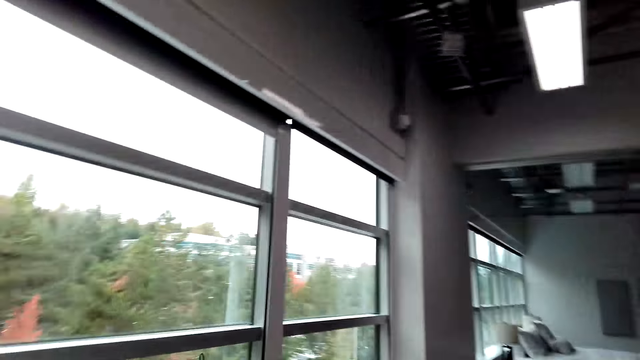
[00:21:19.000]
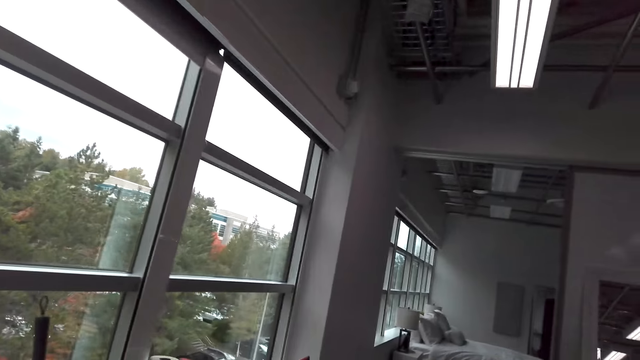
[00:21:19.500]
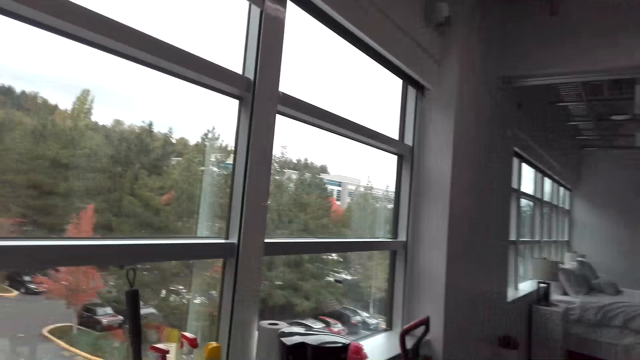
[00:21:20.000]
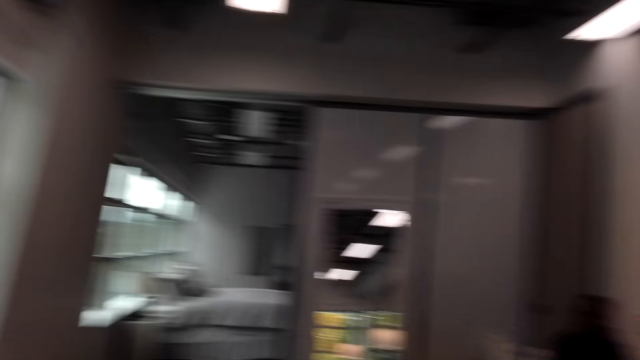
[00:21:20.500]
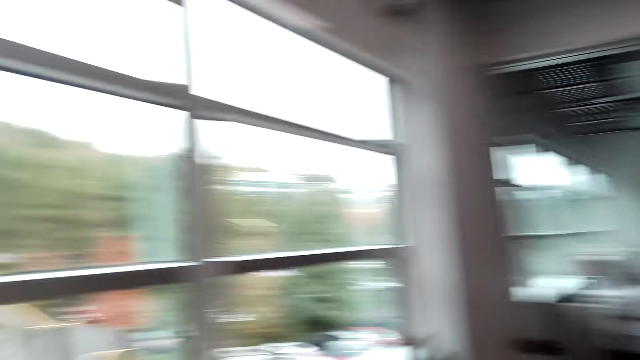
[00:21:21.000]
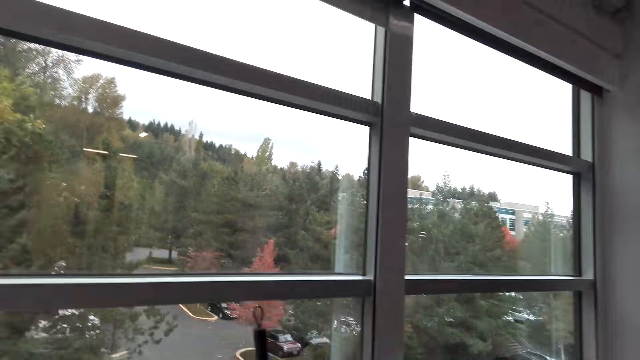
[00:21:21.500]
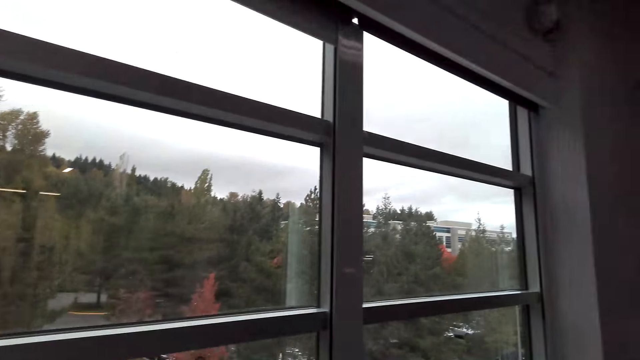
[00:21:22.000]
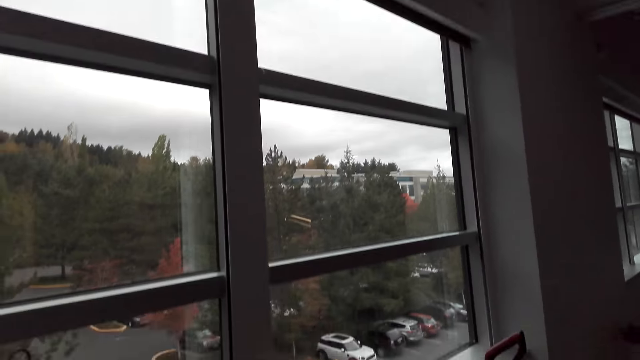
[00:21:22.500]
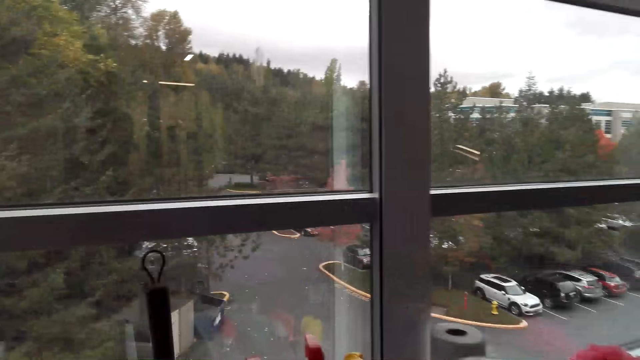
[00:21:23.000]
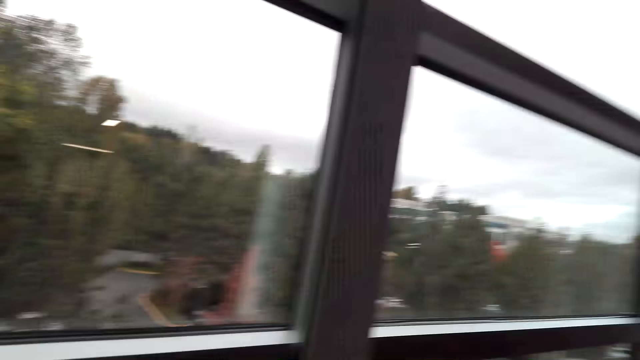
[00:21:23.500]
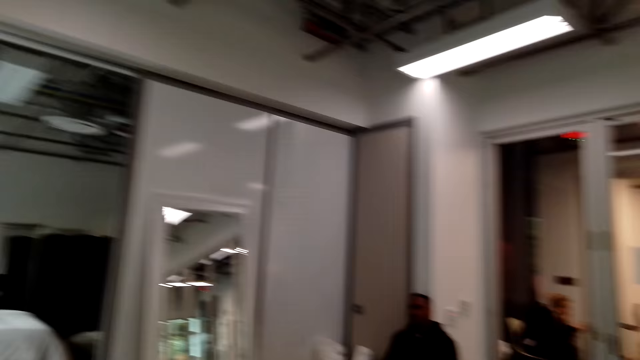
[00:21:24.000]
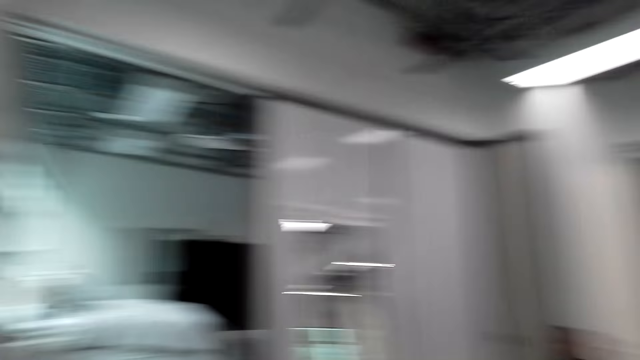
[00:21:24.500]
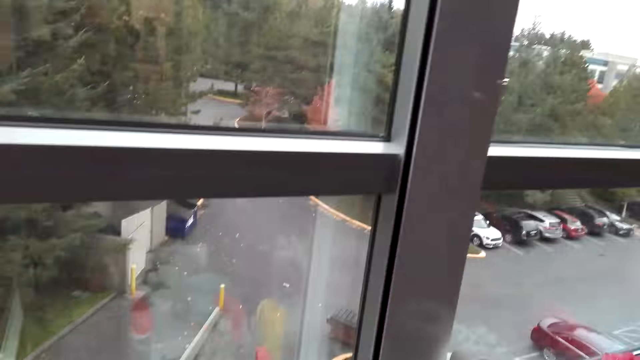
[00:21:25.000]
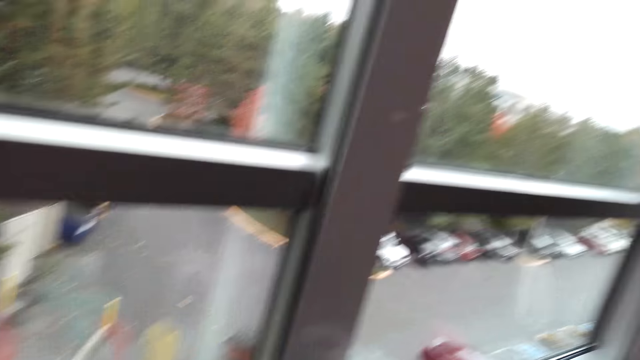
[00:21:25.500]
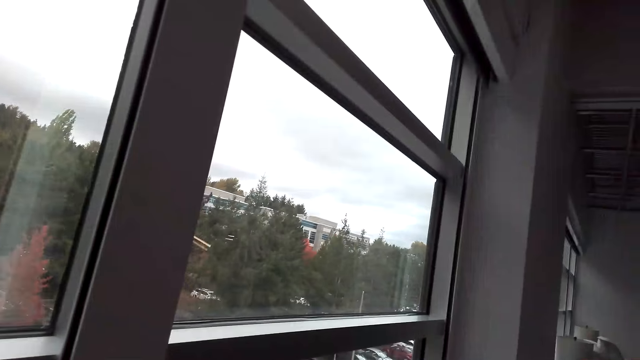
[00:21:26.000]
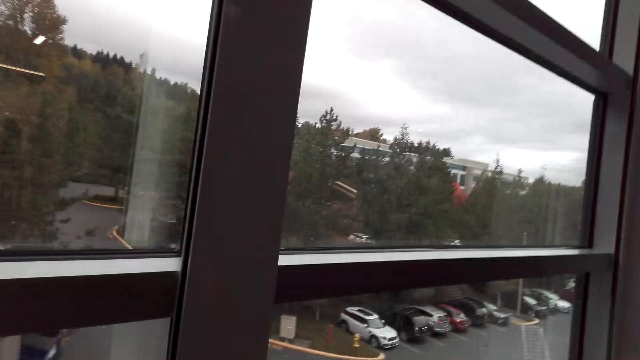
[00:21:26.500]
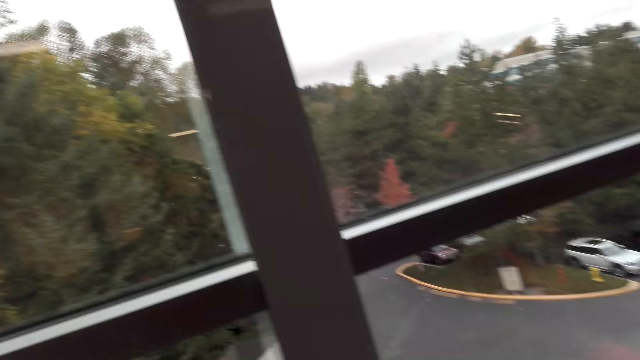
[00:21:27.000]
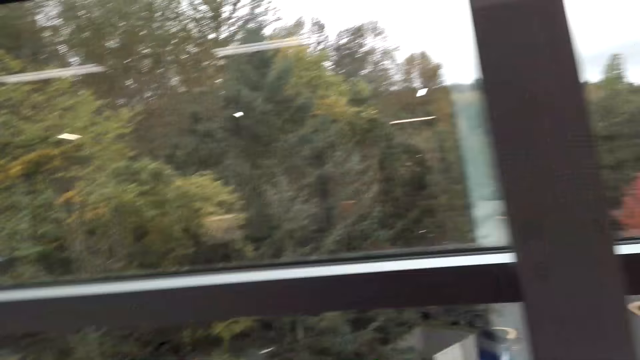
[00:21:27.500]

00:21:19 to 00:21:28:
The camera wearer turns around. They look around. They walk around, turn around, walk around, and turn around.

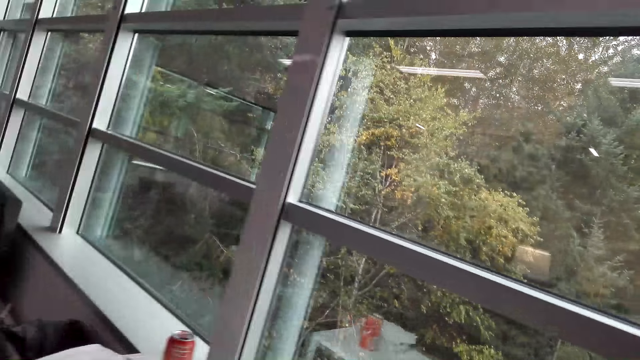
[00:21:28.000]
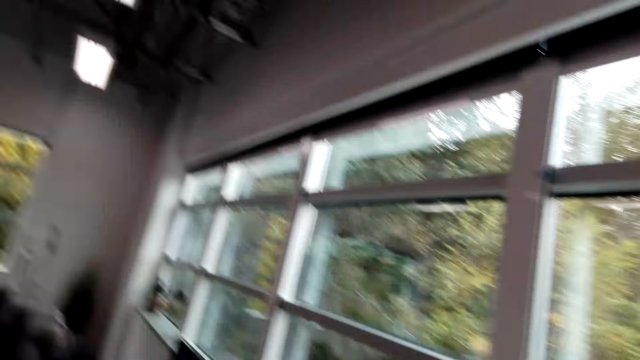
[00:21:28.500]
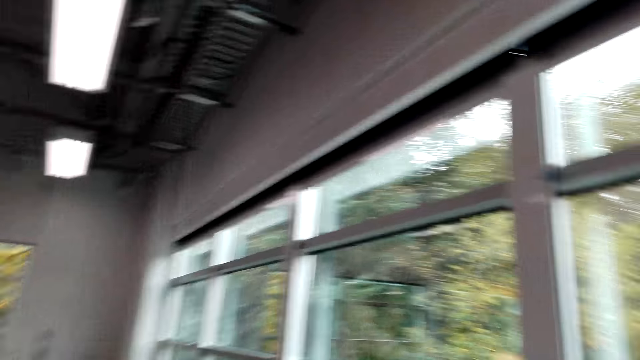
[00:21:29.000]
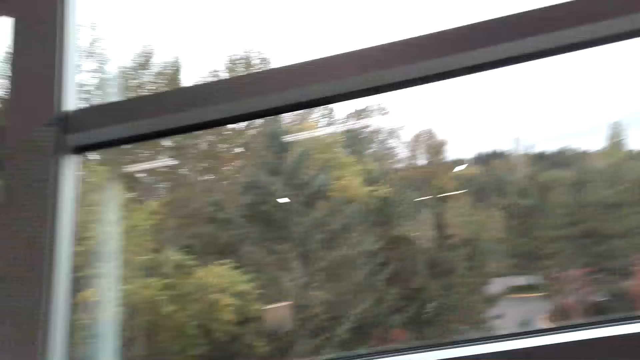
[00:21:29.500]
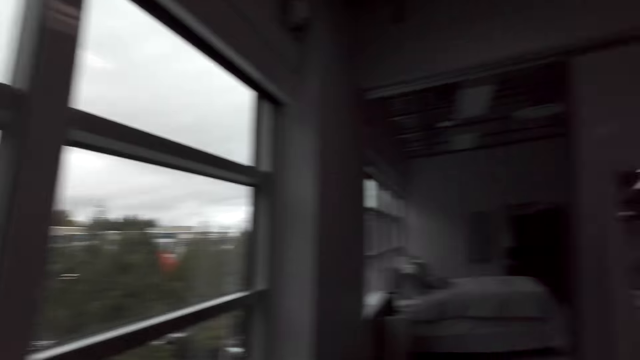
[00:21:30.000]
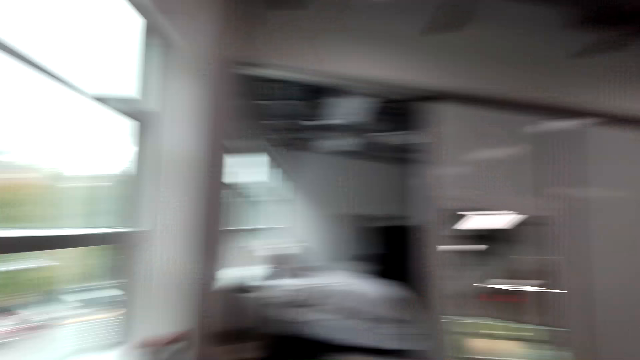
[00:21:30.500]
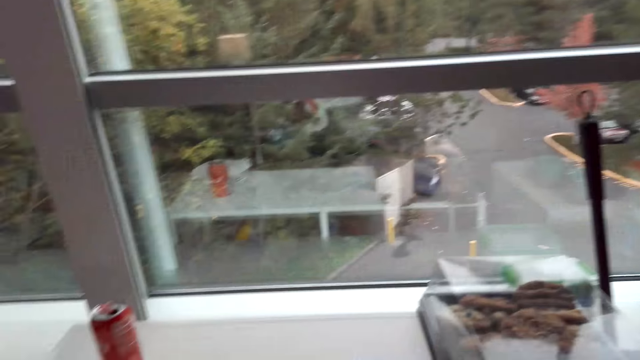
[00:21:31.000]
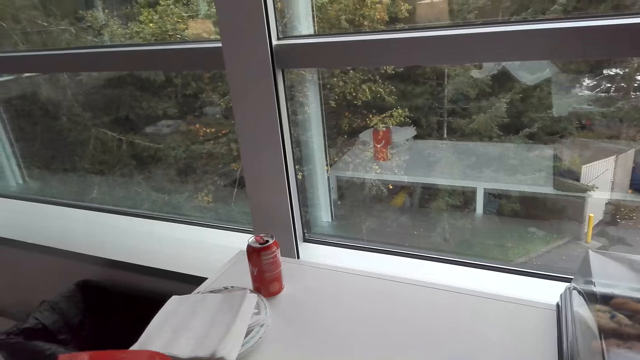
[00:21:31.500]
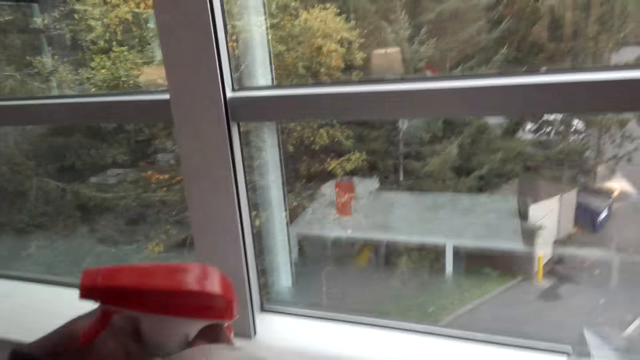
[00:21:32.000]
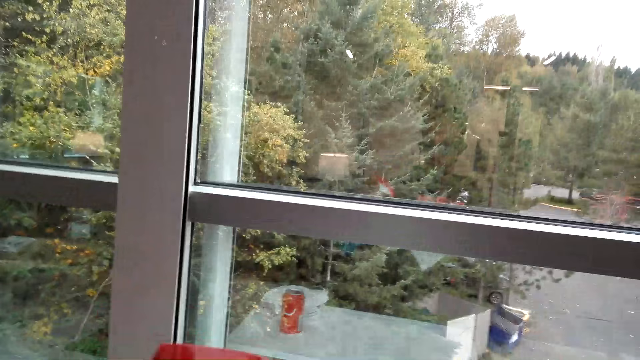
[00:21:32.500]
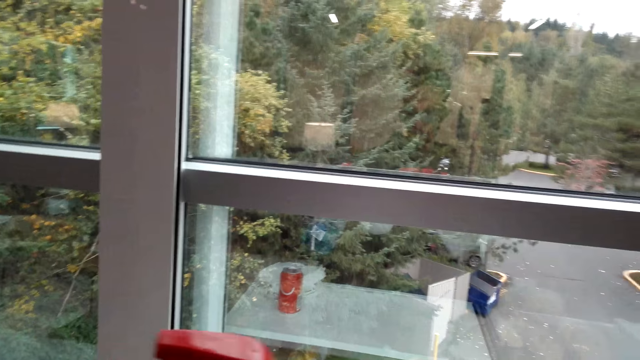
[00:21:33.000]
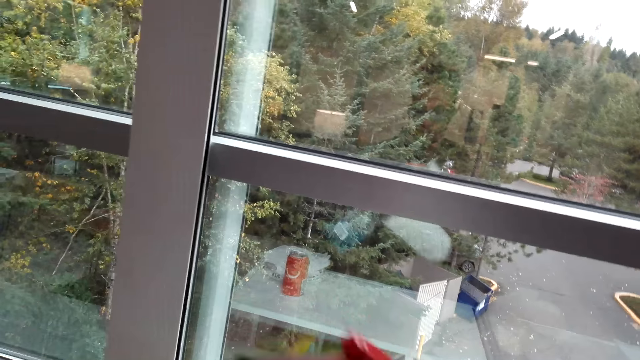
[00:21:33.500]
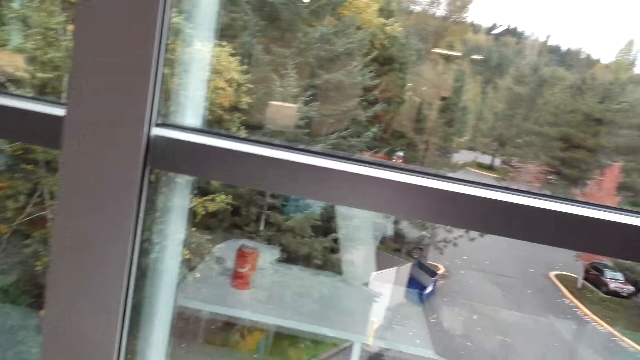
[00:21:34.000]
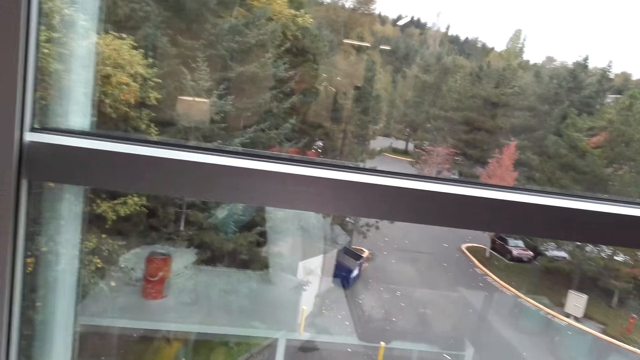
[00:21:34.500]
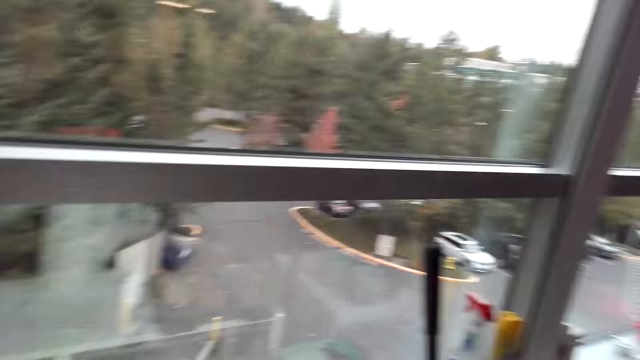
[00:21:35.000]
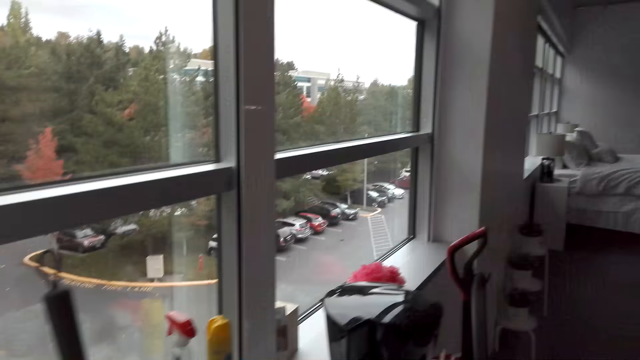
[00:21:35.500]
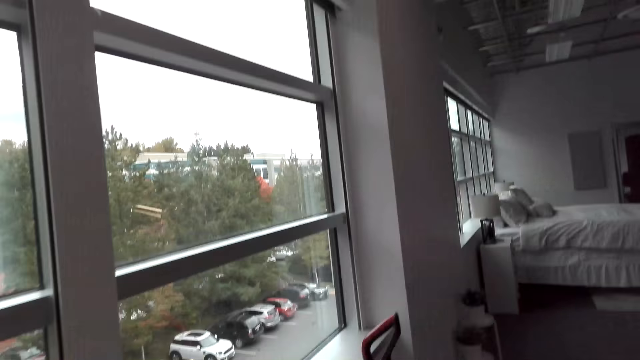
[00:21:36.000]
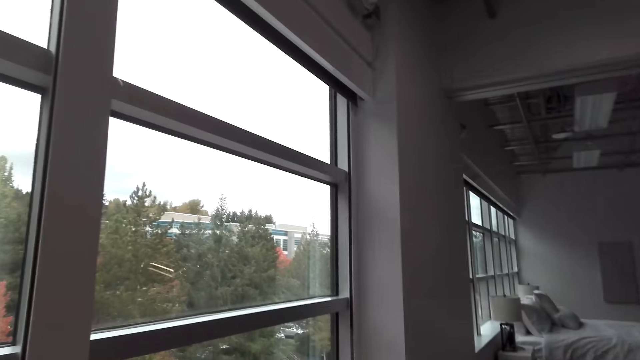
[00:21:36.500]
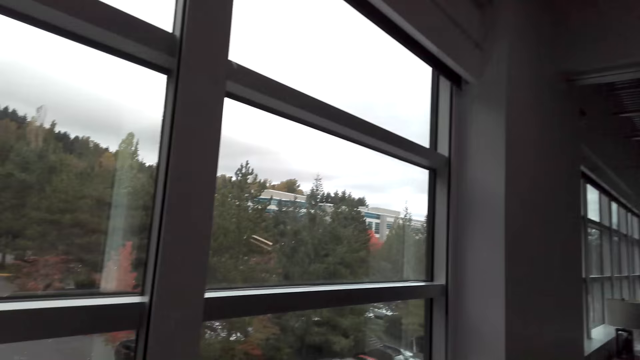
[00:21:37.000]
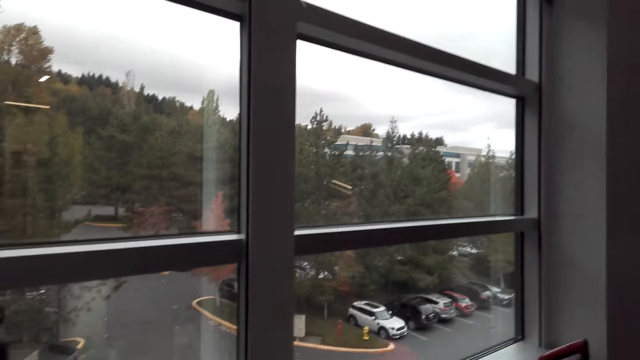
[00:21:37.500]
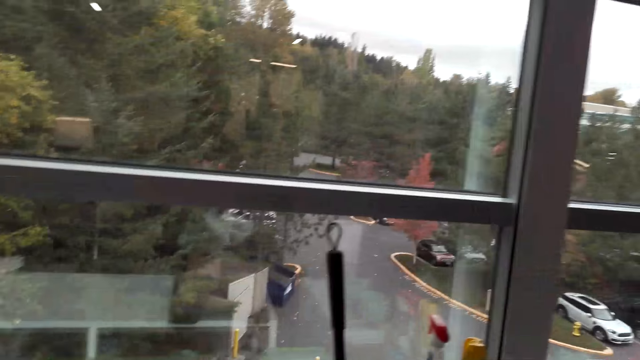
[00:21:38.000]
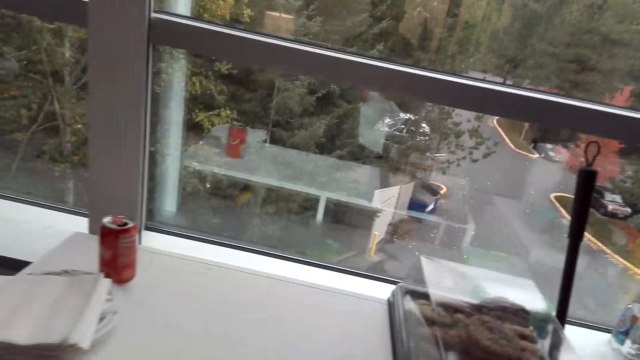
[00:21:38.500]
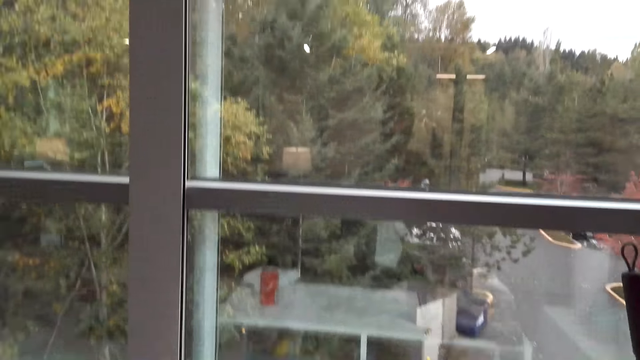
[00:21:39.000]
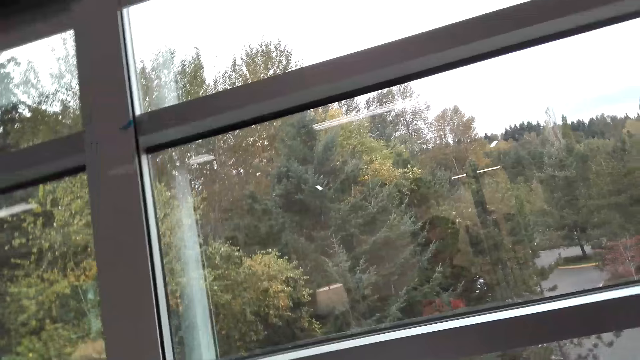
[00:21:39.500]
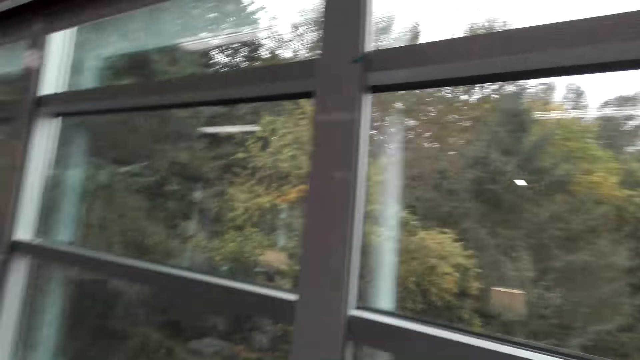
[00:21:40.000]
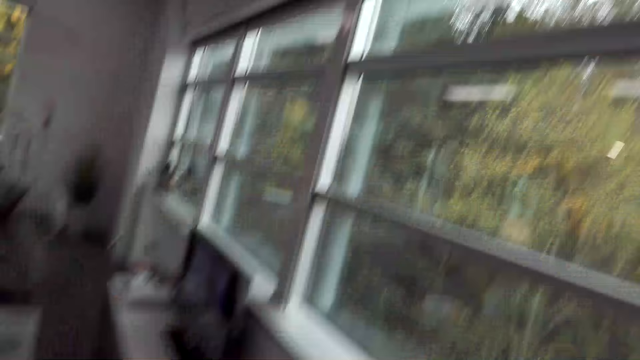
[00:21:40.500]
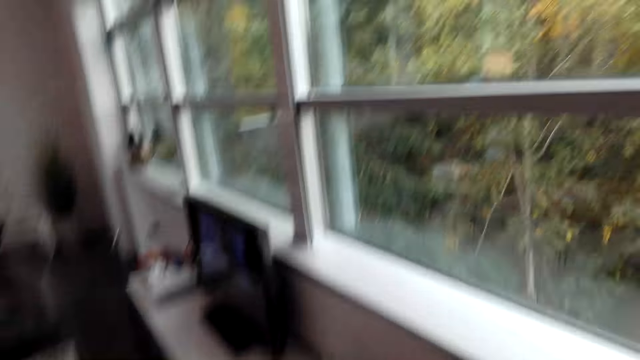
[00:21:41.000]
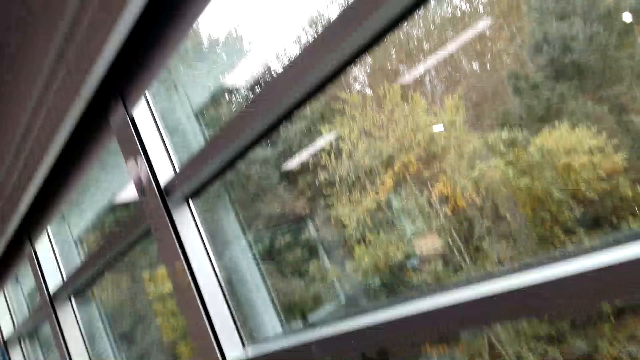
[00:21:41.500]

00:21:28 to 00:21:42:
The camera wearer walks around and turns around. They hold a spray bottle. They turn around. They look around. They walk around and turn around.
